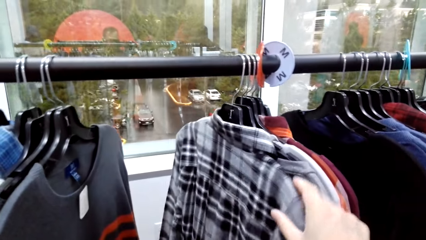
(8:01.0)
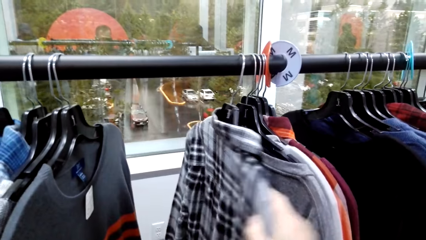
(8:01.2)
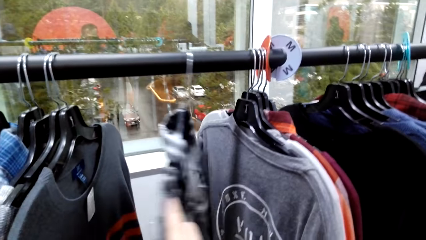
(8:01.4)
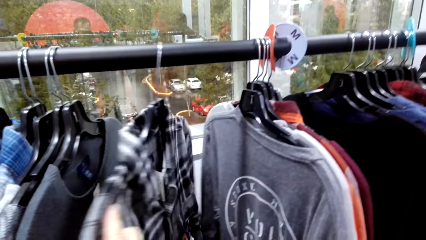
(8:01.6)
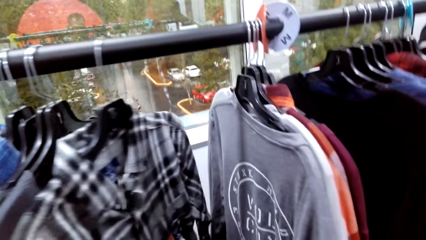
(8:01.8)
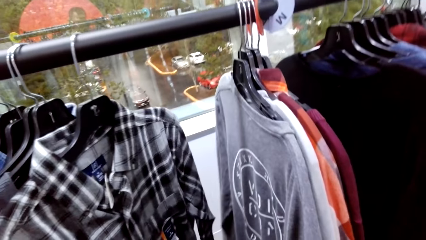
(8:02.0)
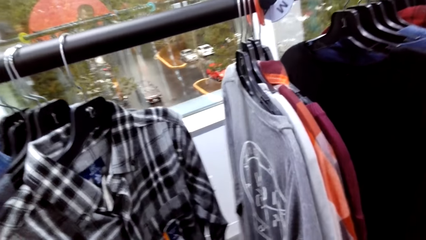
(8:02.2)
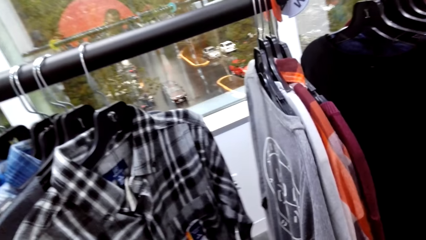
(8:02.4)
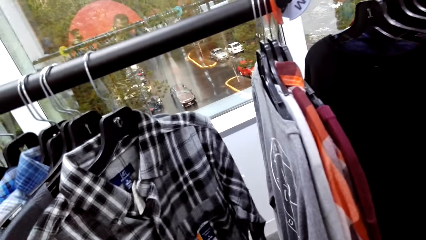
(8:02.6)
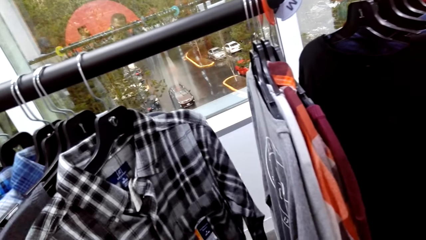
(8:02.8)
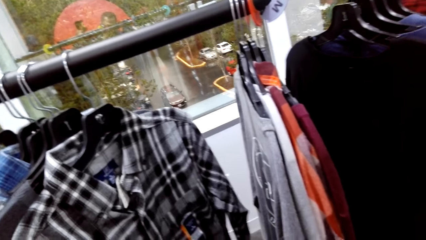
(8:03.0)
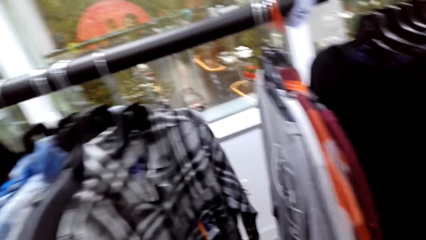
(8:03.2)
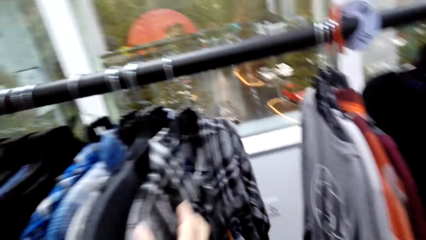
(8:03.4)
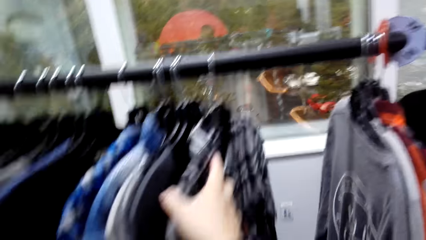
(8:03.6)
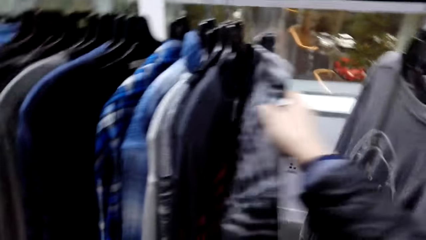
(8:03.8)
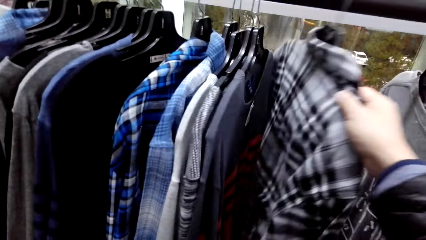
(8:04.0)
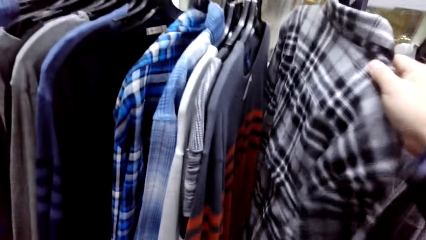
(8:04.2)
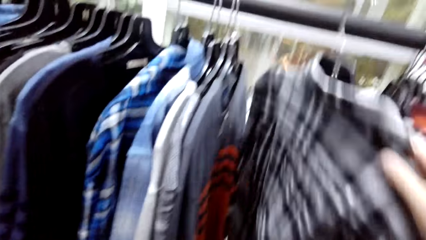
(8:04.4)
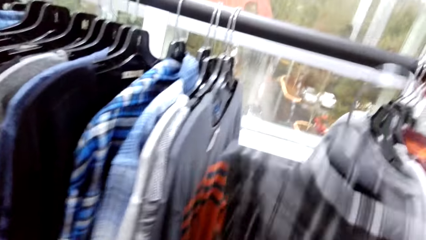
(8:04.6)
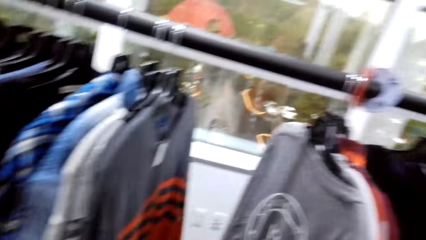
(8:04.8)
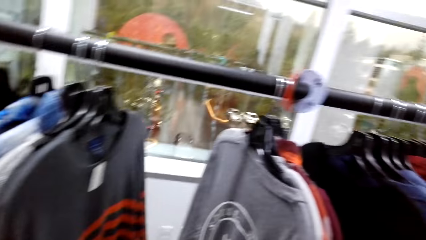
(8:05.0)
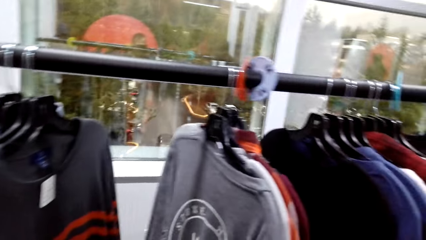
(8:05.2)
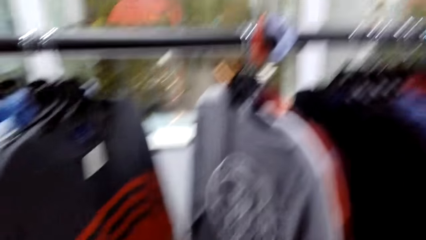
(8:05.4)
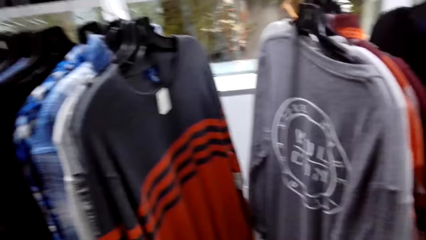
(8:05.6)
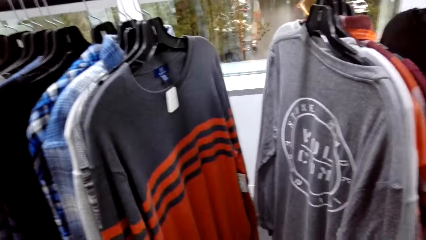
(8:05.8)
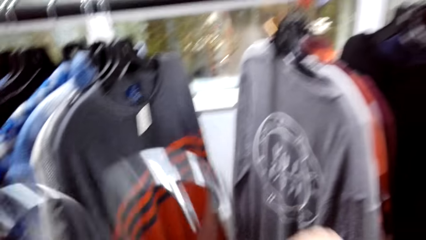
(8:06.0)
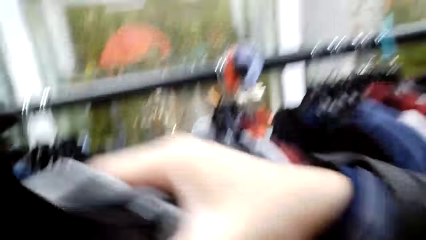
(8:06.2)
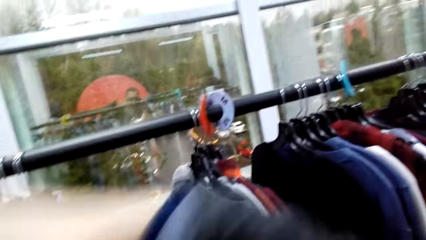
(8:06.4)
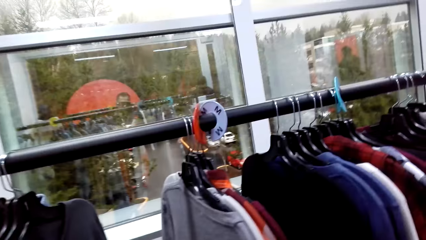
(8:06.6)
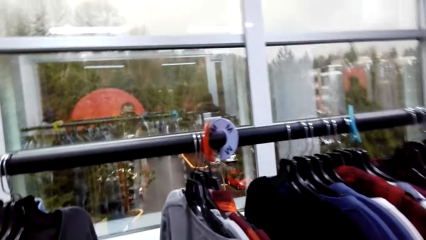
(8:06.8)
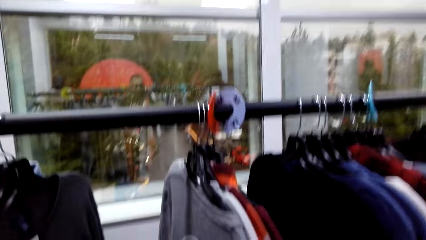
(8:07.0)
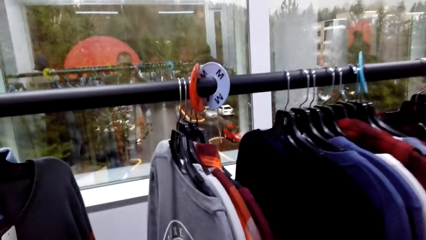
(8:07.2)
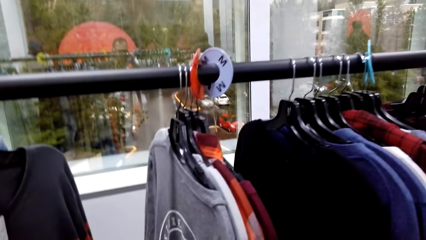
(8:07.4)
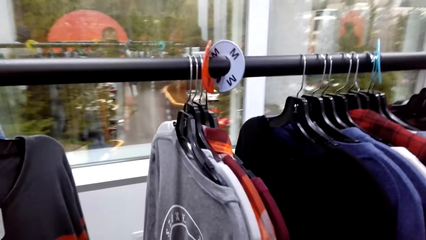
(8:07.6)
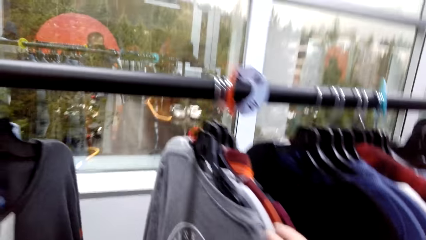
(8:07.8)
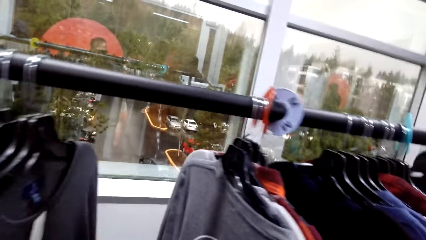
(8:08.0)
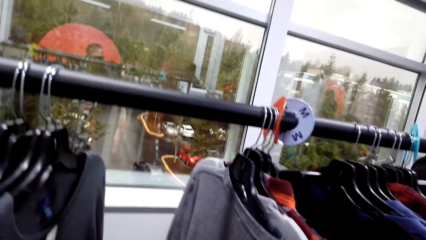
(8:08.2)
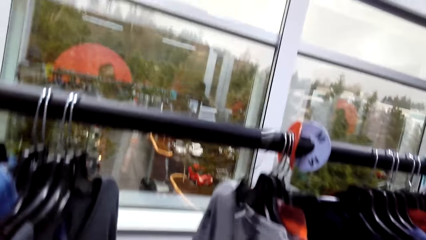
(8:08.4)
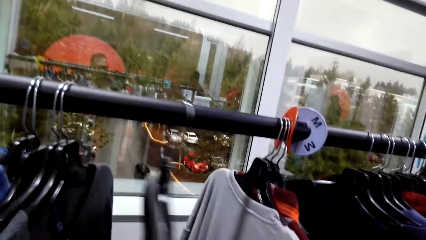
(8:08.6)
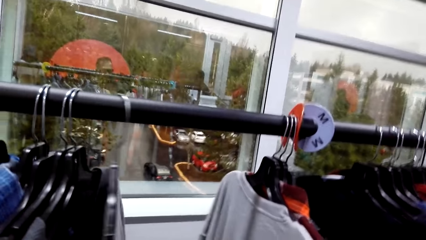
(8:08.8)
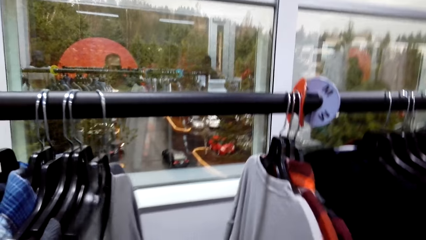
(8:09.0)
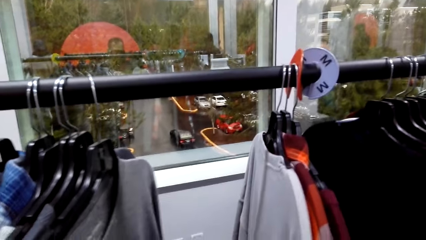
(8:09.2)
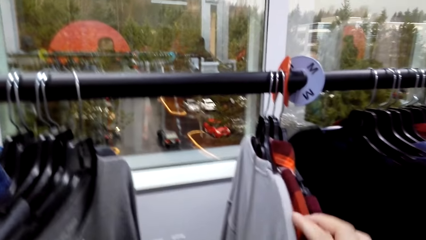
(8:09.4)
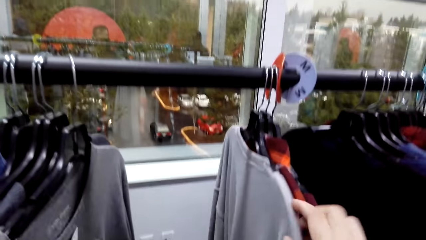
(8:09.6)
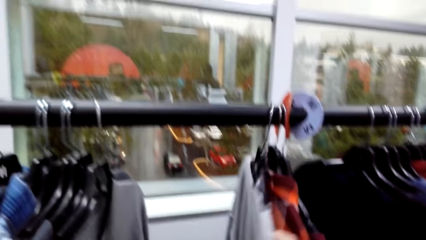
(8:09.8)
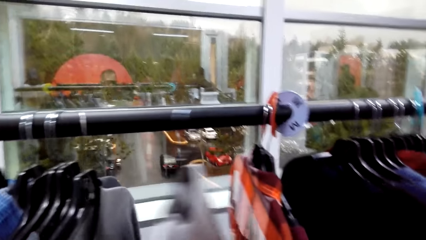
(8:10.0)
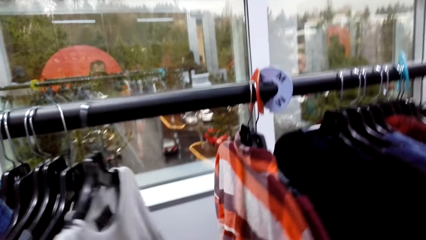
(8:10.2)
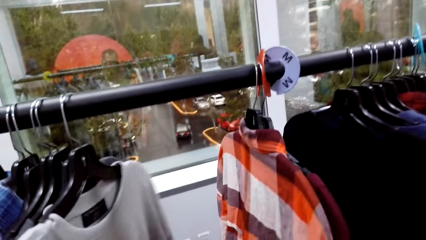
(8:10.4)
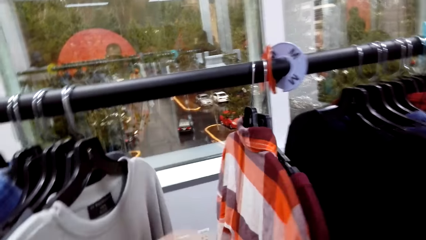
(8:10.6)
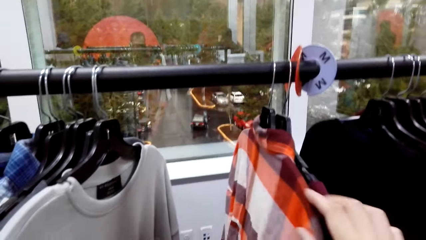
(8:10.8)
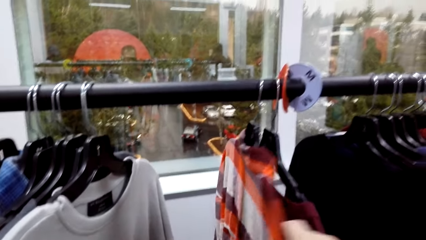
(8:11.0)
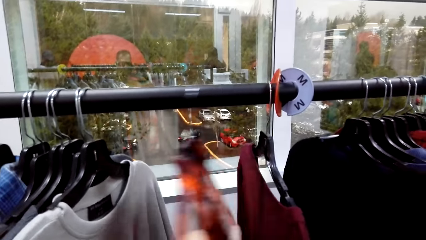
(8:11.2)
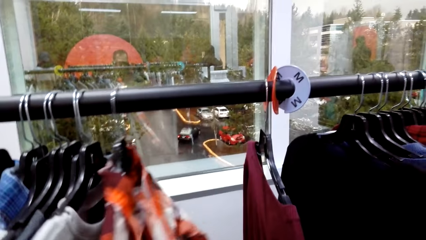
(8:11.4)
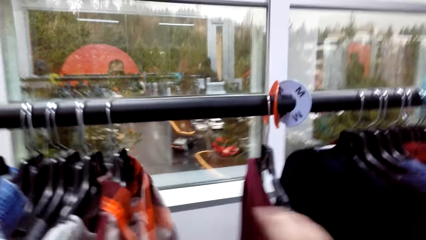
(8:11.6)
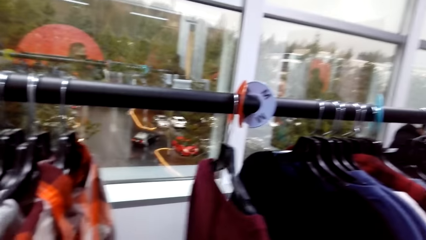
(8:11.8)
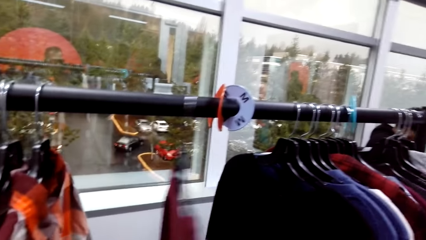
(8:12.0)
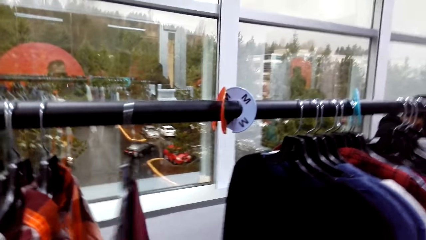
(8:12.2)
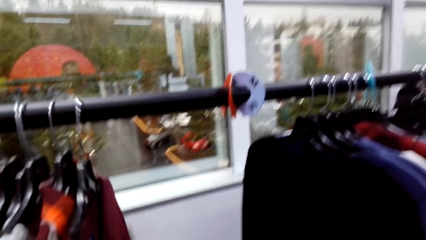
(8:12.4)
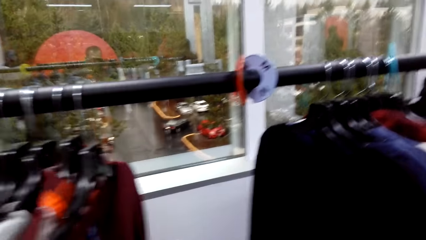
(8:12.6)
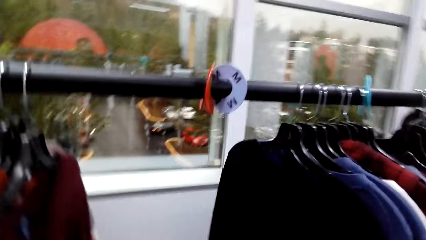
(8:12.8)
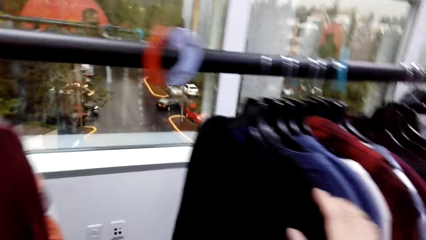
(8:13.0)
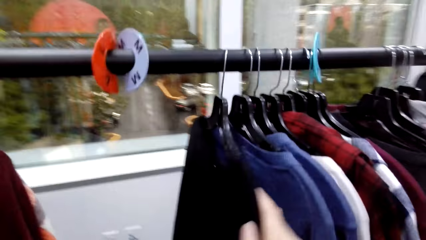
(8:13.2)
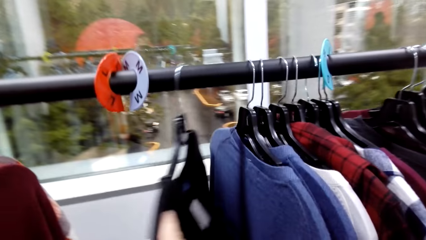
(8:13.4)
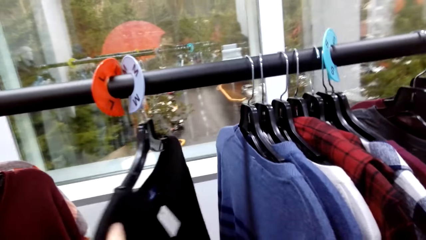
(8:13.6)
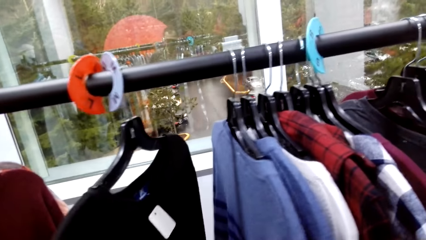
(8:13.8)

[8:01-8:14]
The camera wearer holds the clothes on the line hanger. They take a look at the clothes. They remove the clothes from the hanger. They pick a shirt on the hanger. They take a look at the clothes. They hold the clothes on the line hanger.

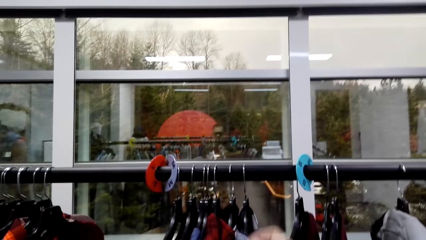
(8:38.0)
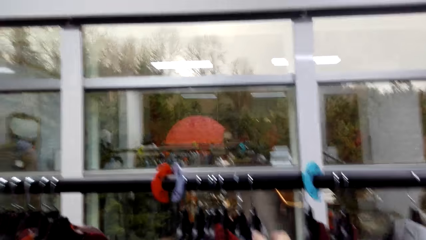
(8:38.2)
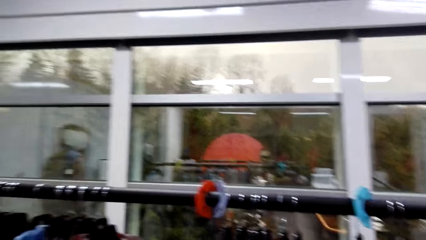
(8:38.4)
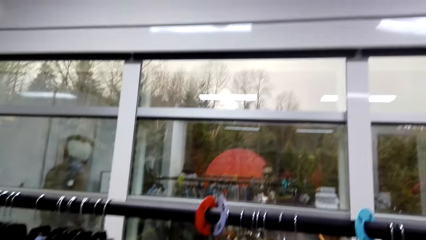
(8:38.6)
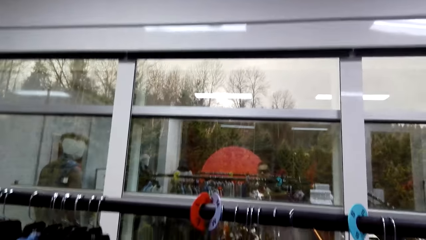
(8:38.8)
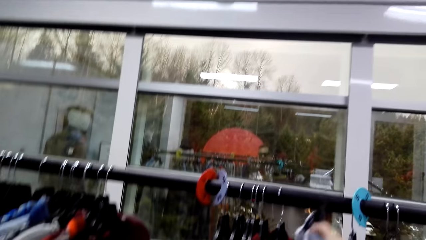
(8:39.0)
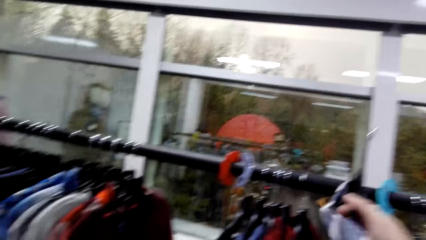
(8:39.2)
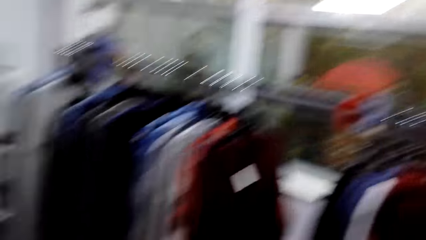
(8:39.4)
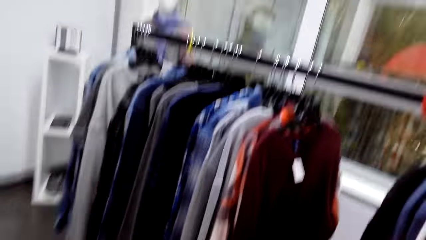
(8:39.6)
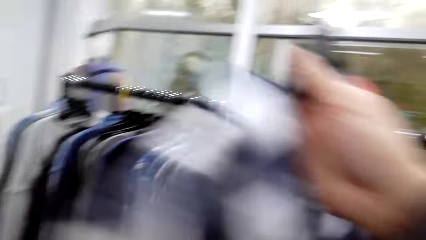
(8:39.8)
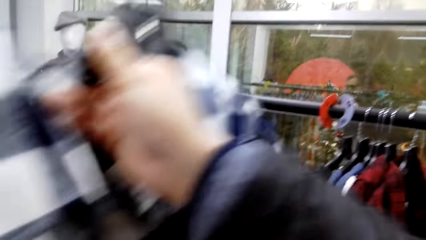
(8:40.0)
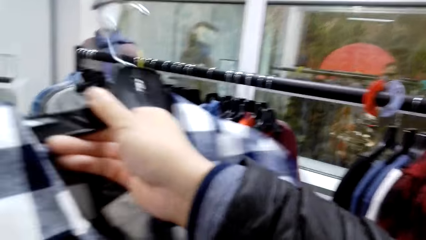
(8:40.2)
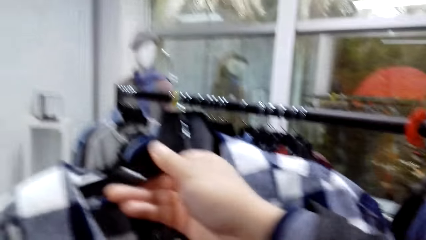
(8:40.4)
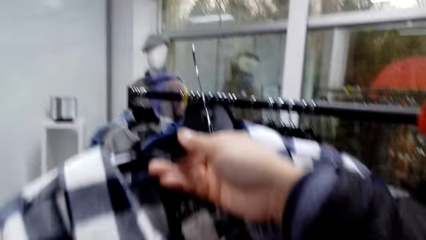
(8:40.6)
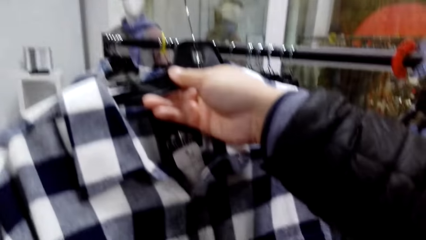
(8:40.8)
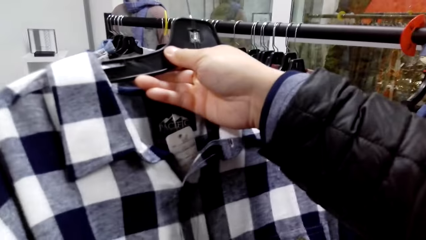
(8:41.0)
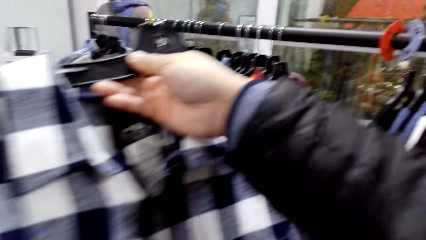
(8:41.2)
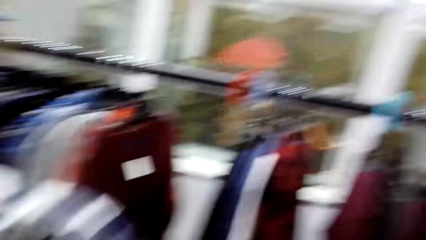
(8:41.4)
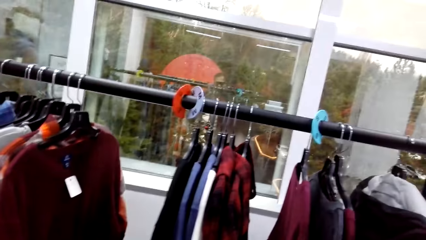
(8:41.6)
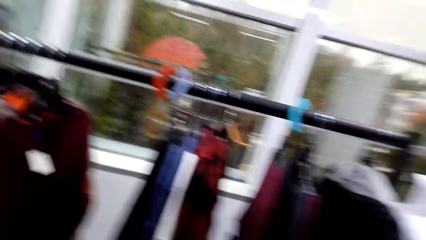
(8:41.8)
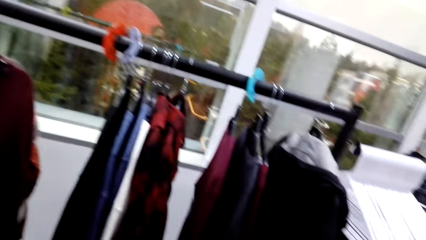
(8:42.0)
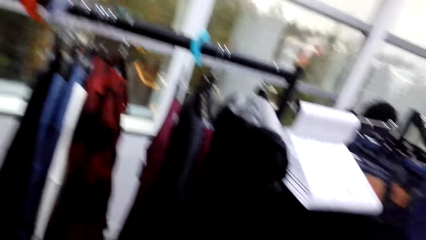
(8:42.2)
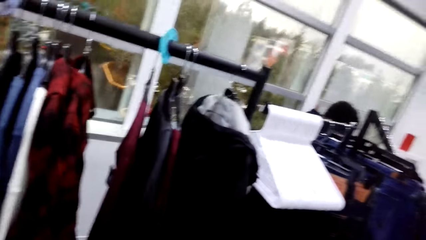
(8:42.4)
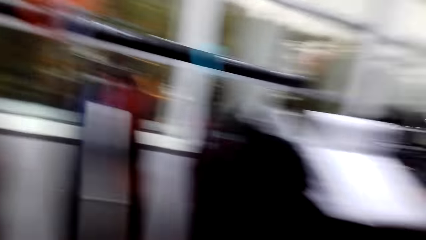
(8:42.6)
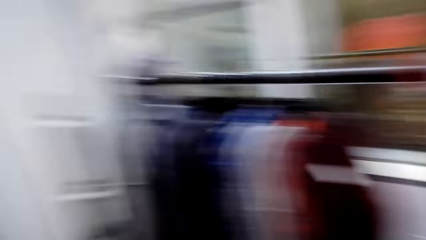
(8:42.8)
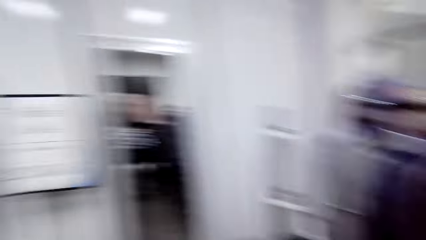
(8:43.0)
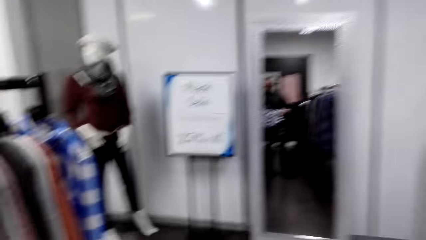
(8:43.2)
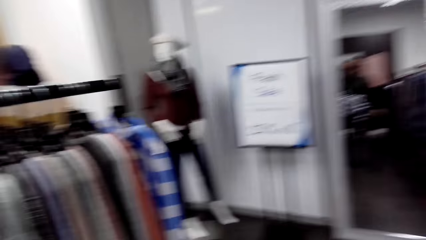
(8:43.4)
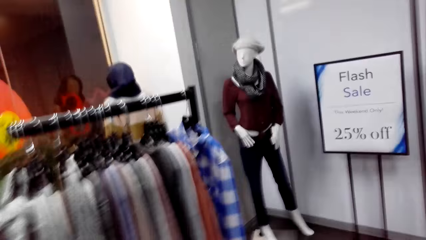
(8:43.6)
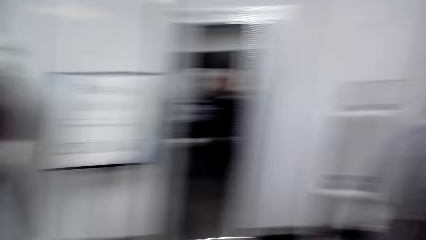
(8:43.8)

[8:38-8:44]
The camera wearer holds a cloth in their hands. They pick a T-shirt on the hanger.
